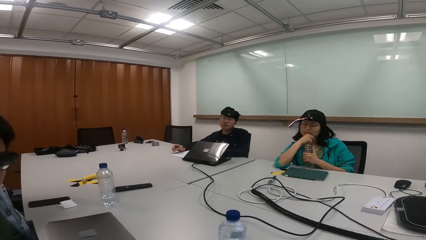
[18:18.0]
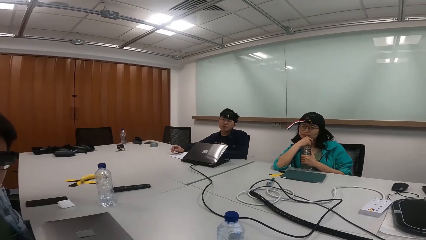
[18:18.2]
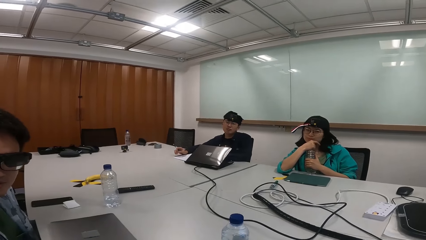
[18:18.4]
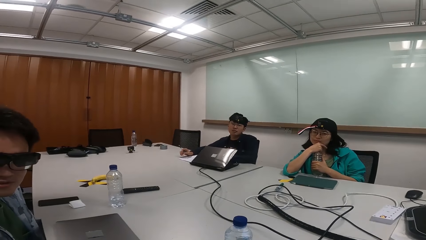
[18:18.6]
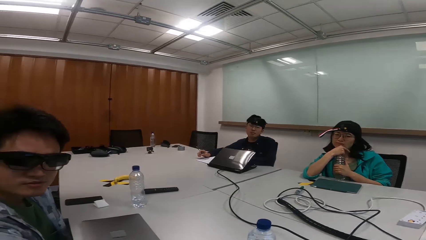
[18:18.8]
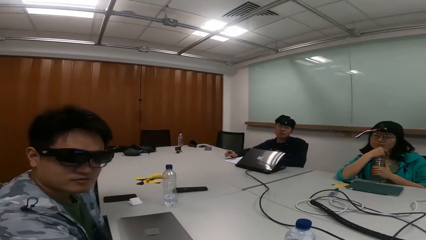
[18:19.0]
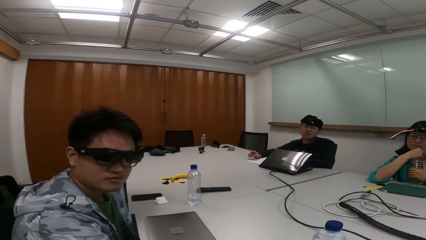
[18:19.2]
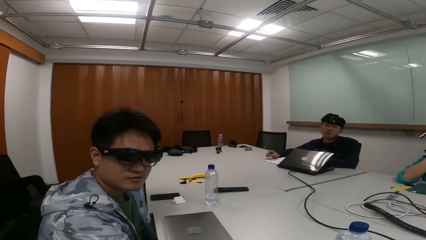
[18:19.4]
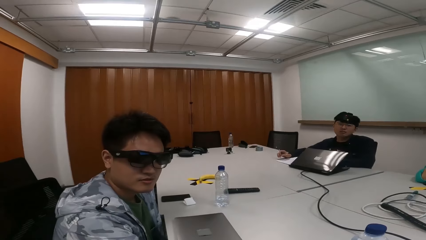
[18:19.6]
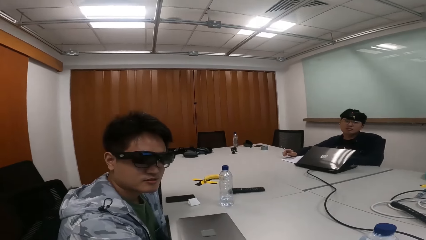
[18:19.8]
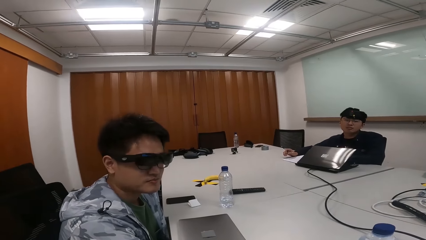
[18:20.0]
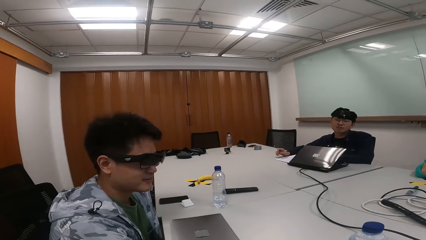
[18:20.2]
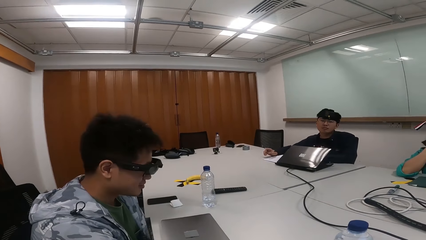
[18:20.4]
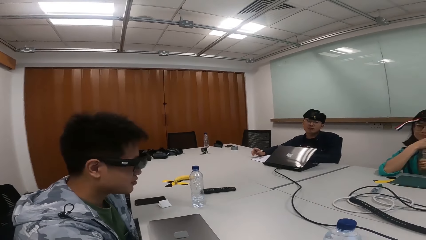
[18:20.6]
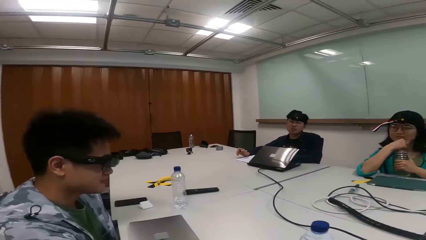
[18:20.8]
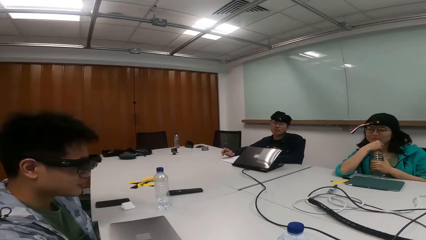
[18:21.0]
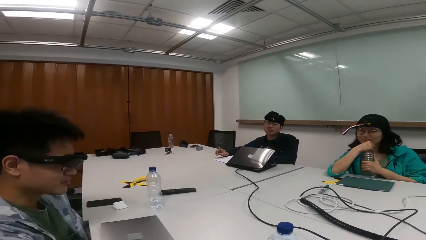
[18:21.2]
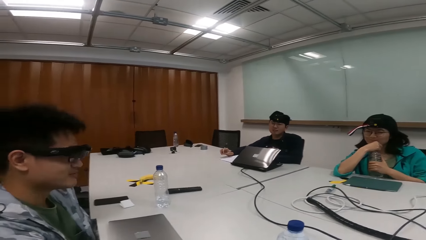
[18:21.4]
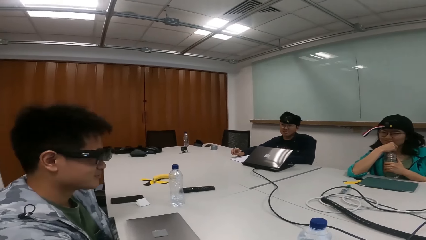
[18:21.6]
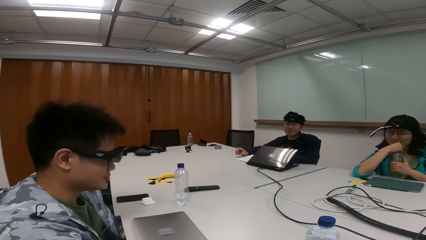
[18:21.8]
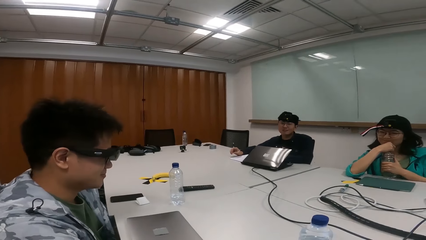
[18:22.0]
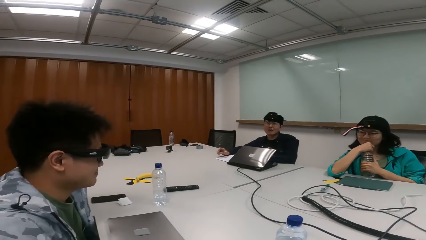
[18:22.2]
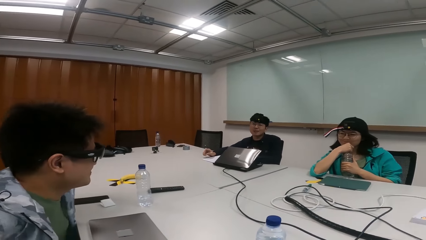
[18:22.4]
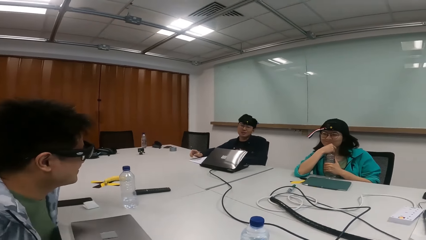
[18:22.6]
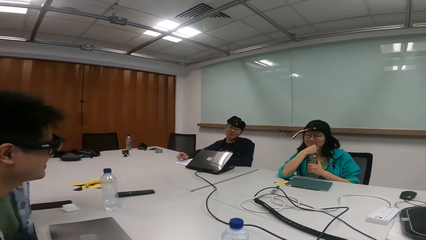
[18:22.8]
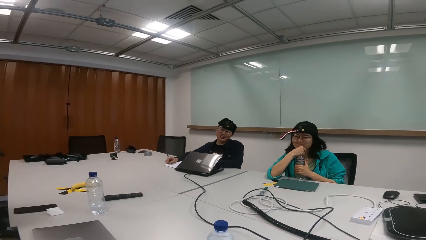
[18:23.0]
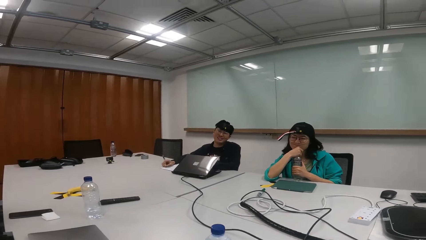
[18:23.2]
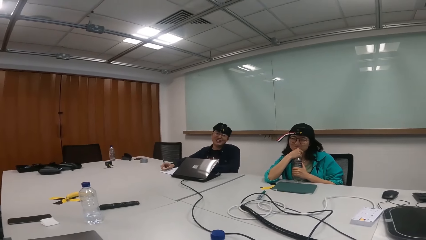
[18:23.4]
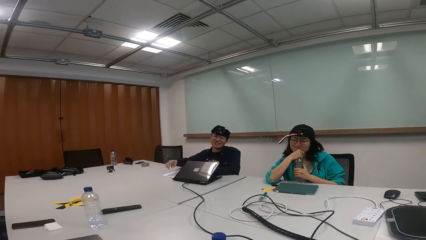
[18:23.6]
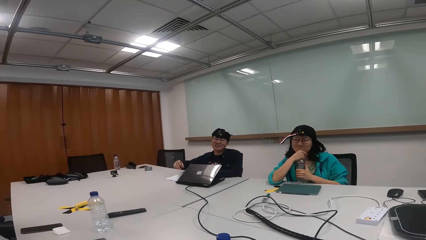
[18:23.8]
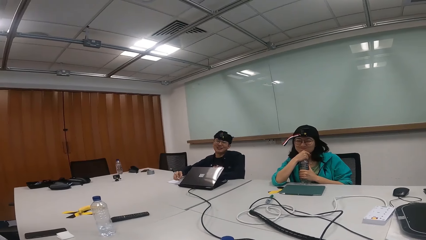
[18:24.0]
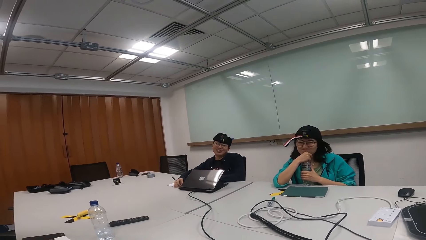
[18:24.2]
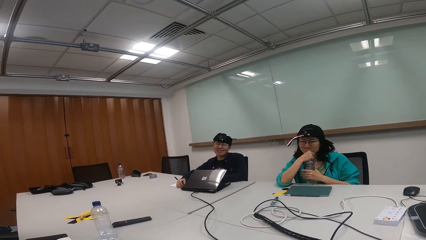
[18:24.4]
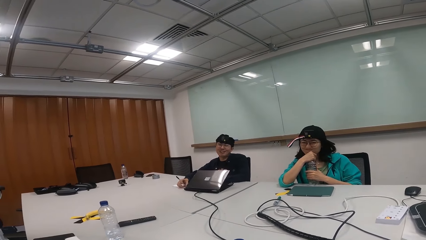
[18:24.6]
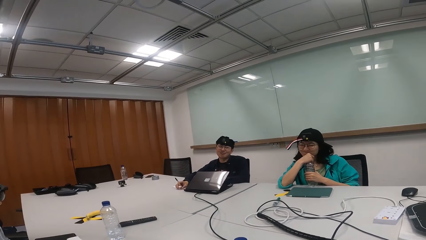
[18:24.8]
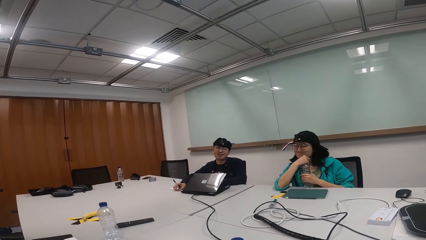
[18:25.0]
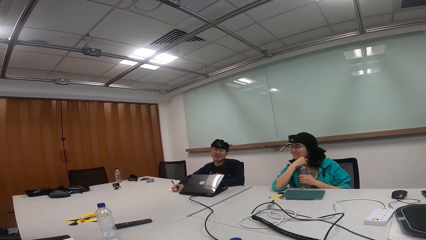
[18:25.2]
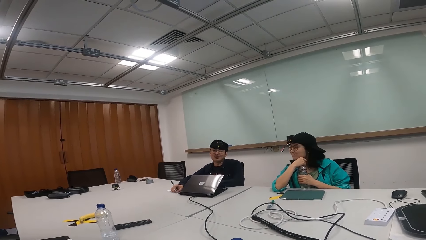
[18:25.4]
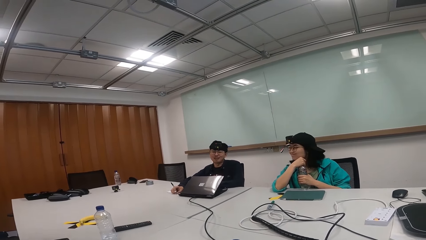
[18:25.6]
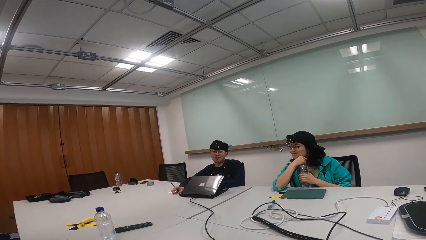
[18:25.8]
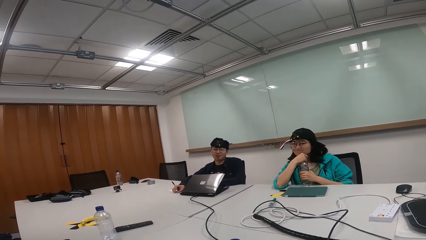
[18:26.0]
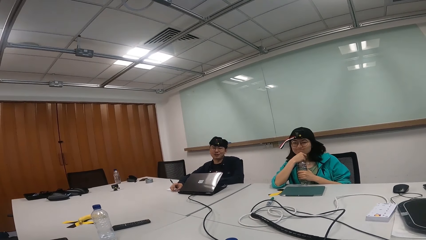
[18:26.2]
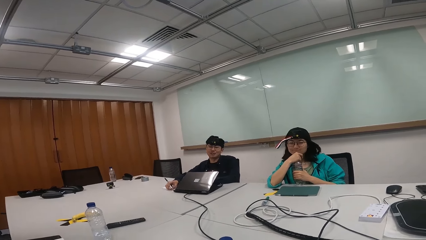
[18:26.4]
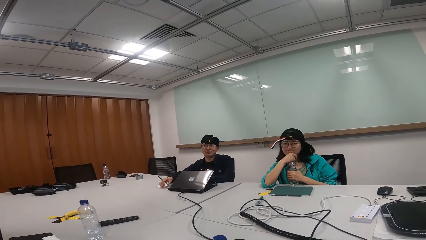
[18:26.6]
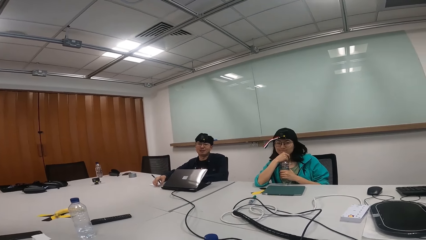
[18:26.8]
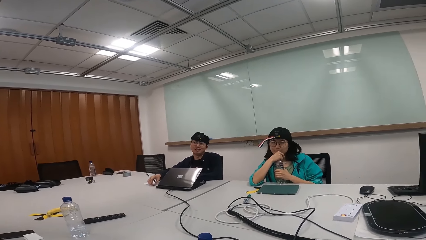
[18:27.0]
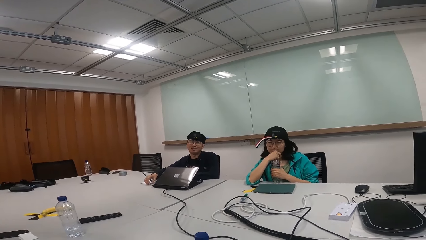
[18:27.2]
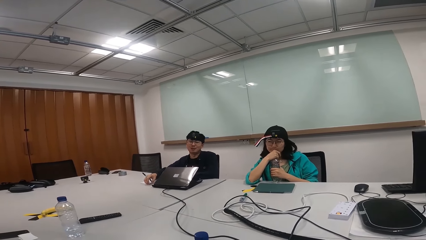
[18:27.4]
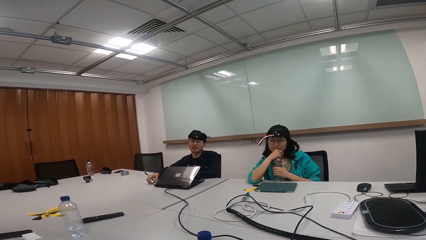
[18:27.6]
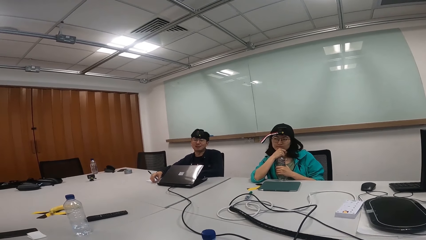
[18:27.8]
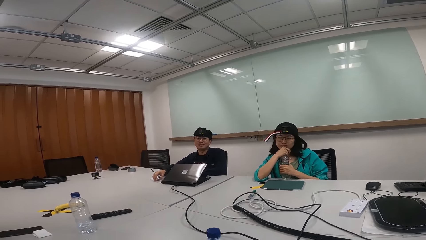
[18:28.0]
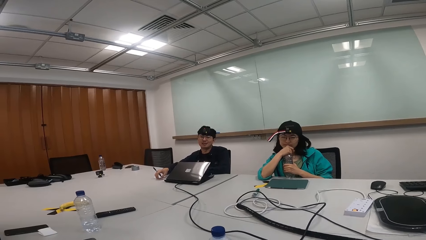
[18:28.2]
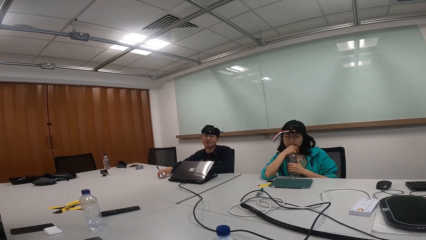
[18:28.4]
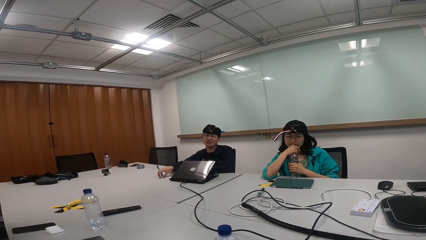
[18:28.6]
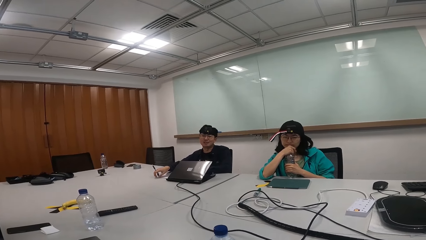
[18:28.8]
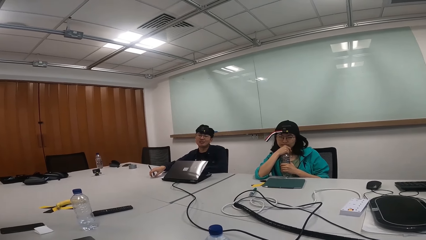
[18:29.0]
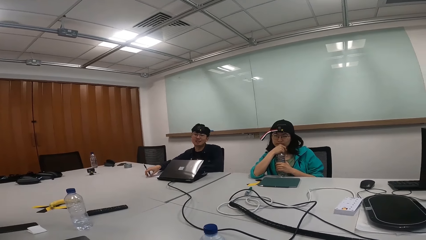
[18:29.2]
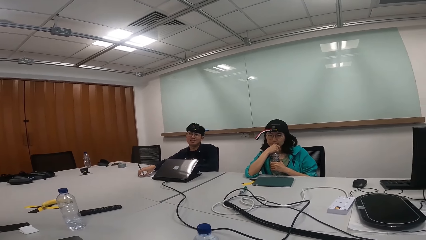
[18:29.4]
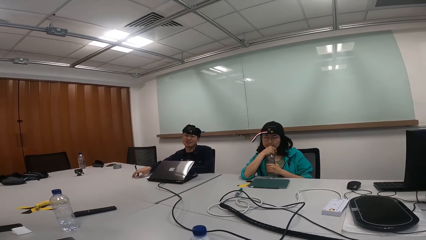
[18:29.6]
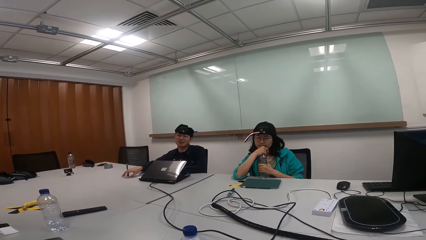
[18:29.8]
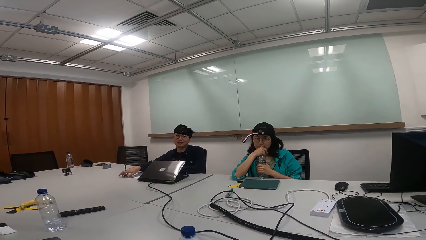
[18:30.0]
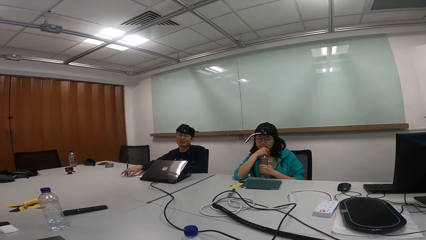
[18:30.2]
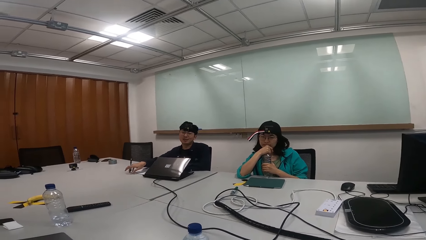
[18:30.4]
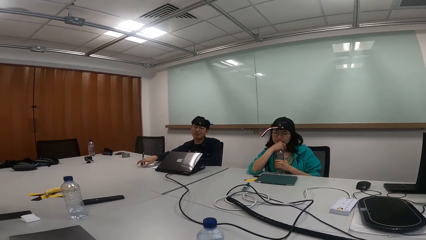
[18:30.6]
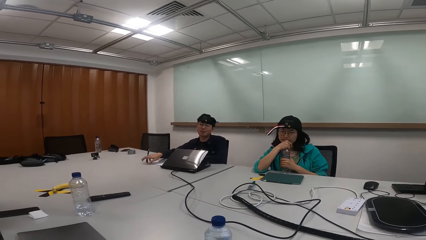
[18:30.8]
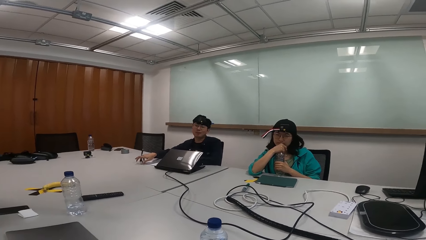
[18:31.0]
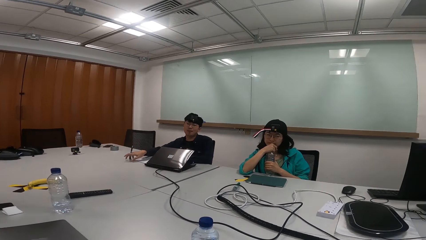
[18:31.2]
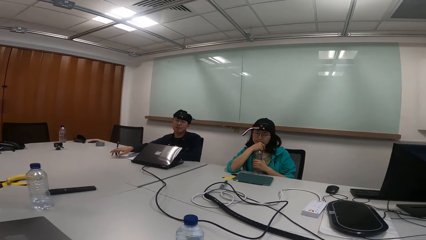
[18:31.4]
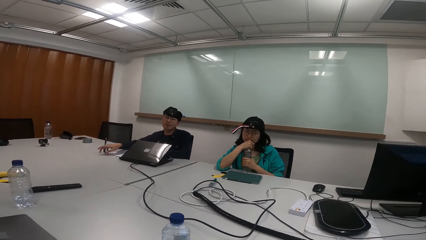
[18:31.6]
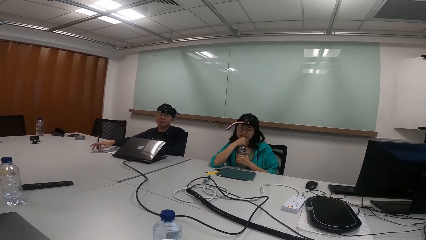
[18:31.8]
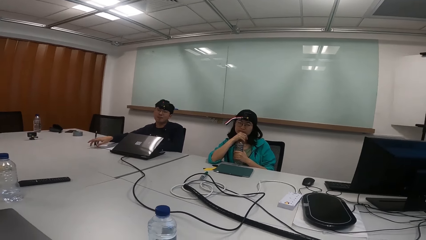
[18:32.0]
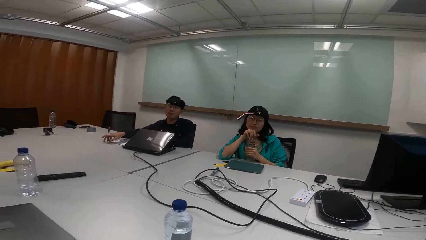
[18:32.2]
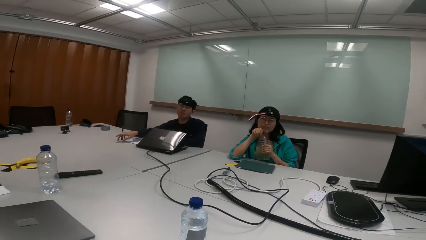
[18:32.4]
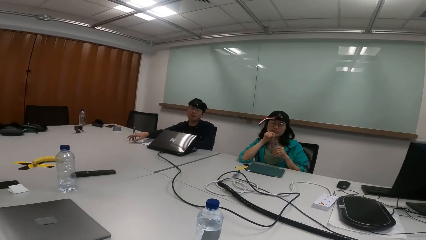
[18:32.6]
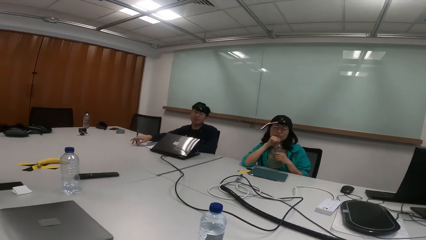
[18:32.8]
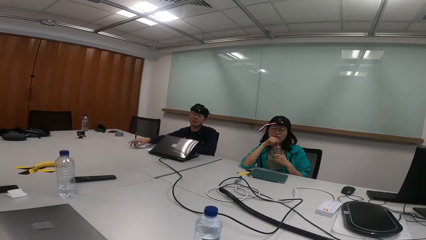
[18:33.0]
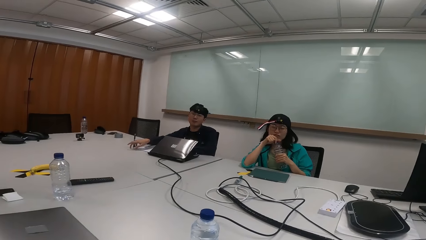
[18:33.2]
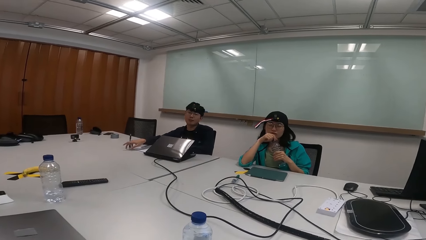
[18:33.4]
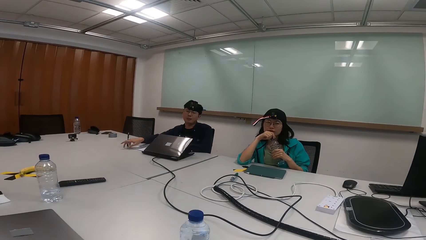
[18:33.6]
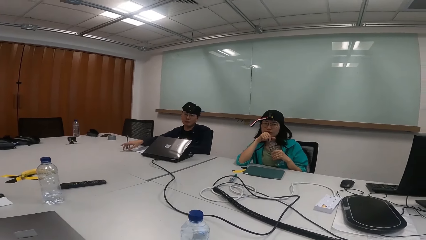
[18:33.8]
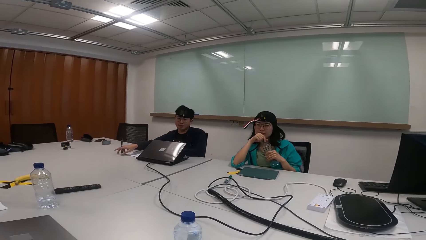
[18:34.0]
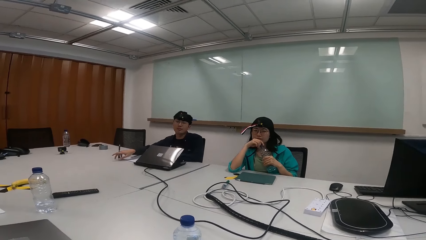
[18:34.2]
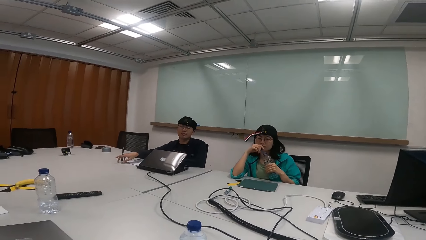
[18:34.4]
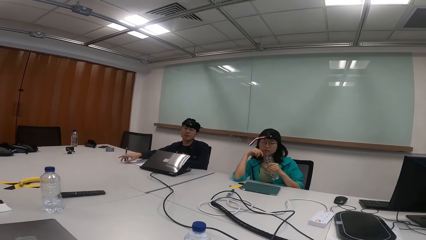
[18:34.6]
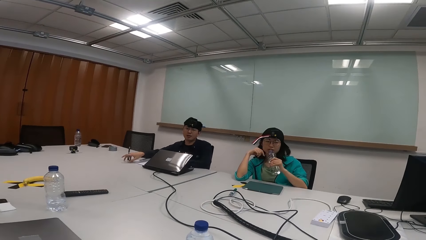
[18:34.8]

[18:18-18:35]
The camera wearer turns the camera.
